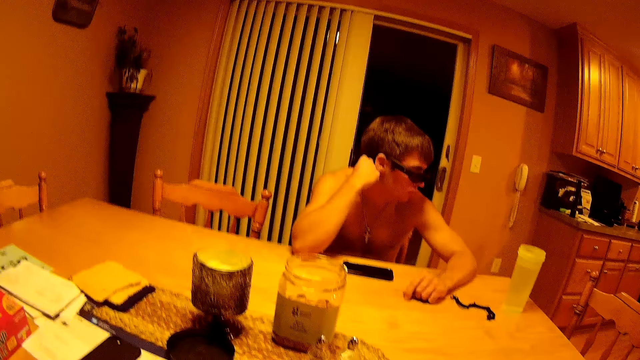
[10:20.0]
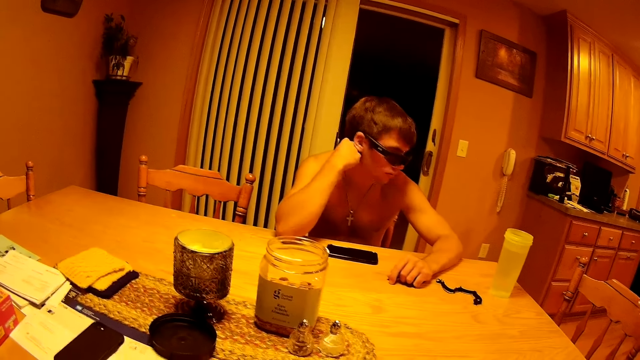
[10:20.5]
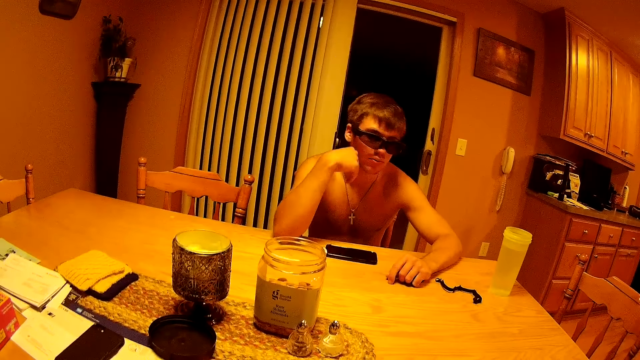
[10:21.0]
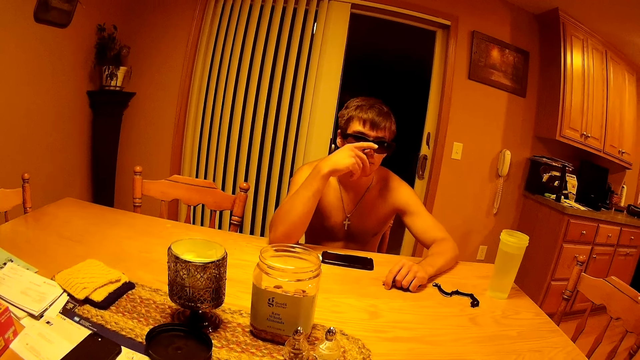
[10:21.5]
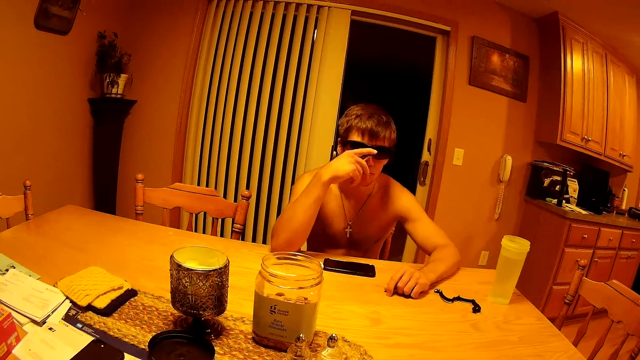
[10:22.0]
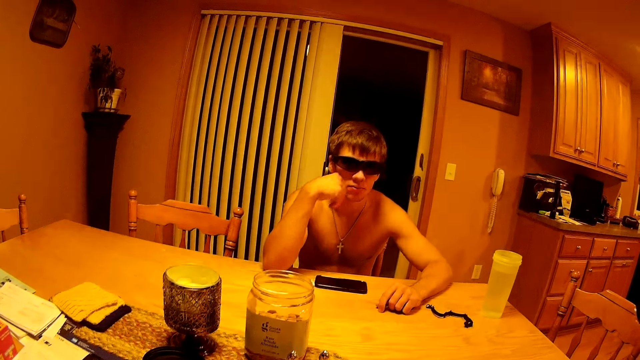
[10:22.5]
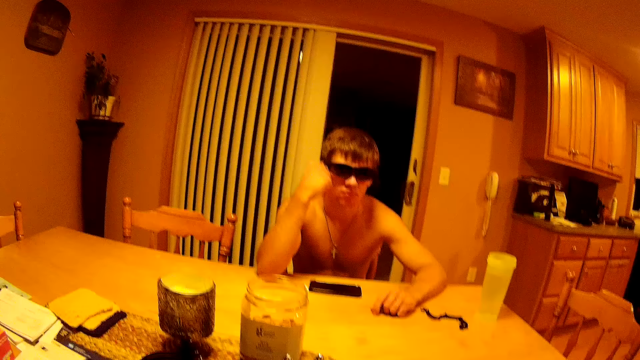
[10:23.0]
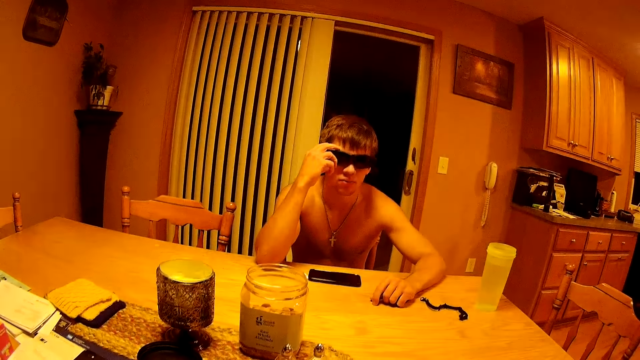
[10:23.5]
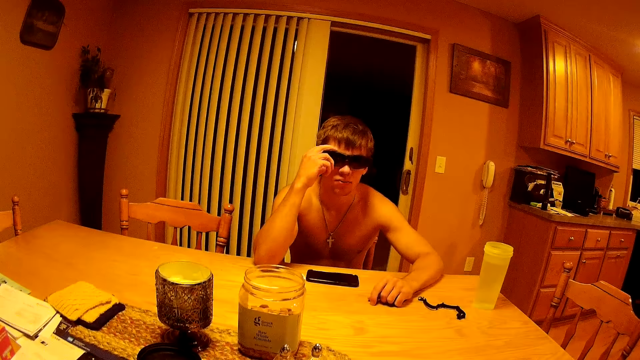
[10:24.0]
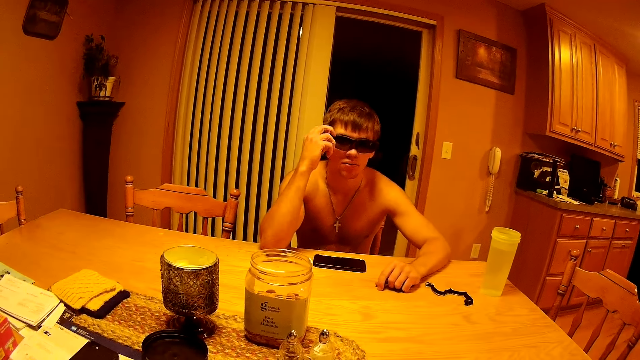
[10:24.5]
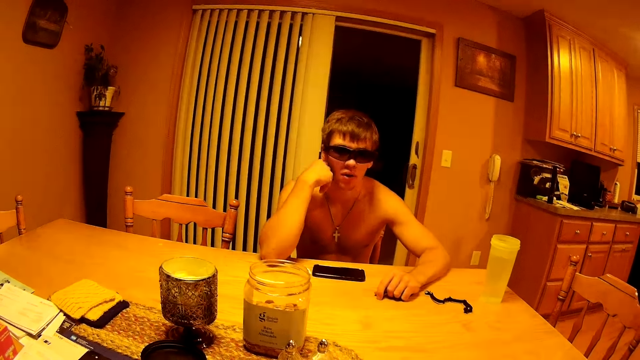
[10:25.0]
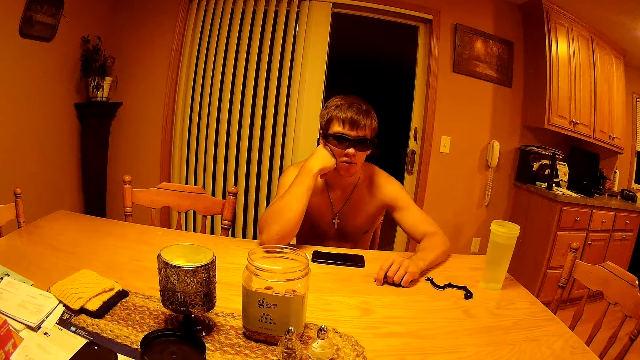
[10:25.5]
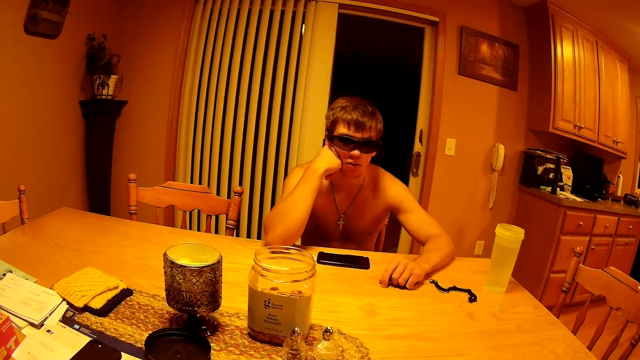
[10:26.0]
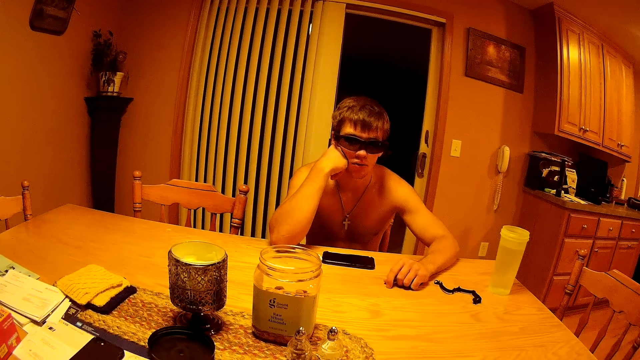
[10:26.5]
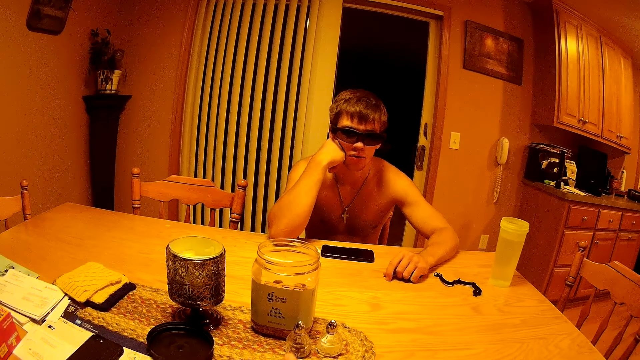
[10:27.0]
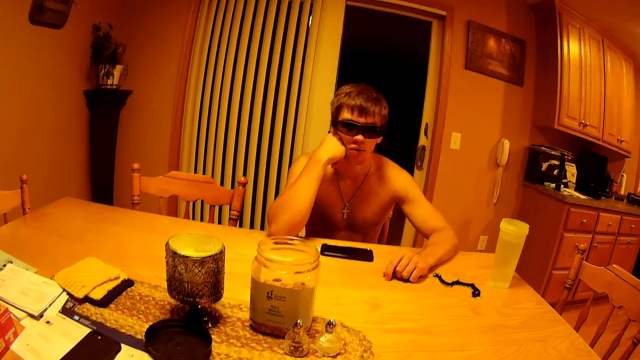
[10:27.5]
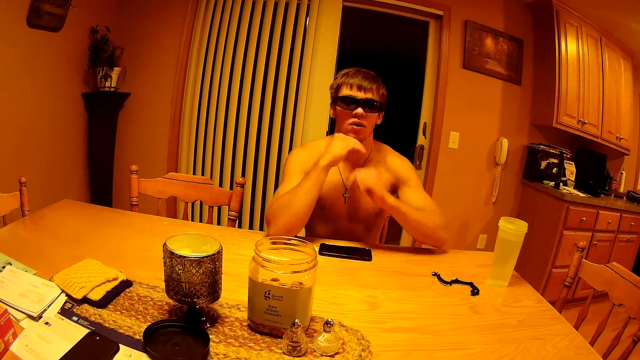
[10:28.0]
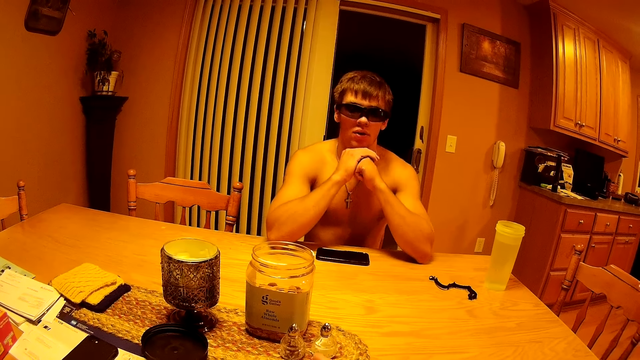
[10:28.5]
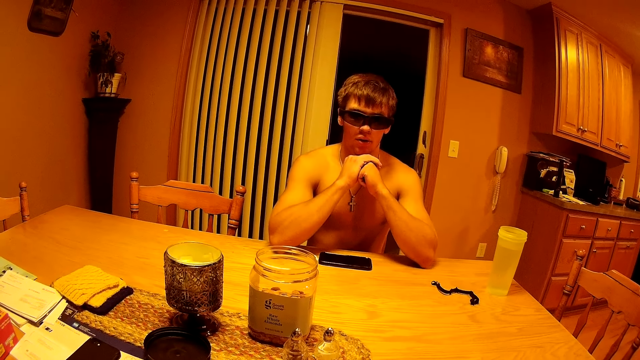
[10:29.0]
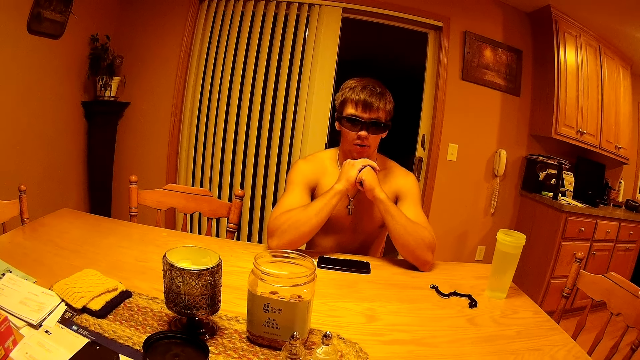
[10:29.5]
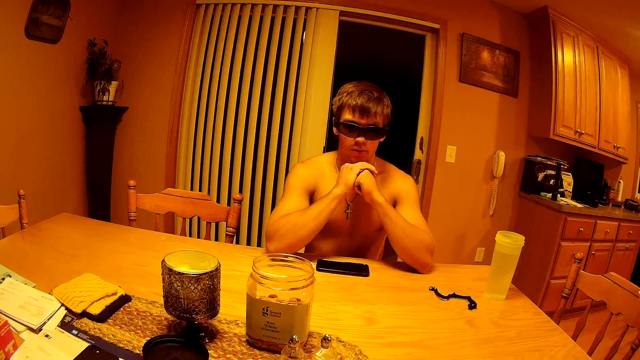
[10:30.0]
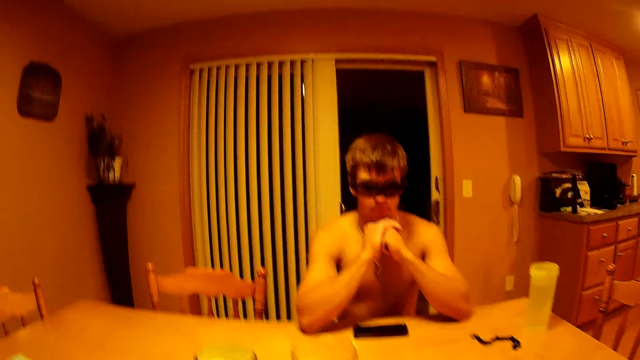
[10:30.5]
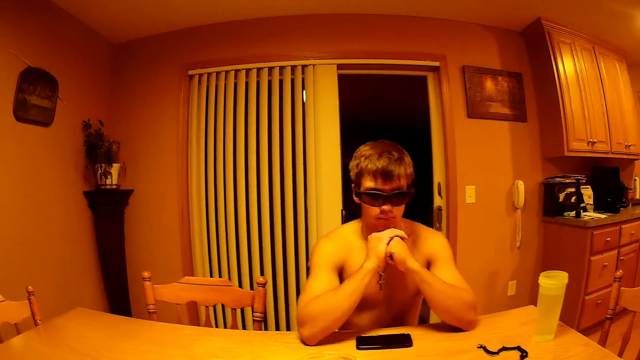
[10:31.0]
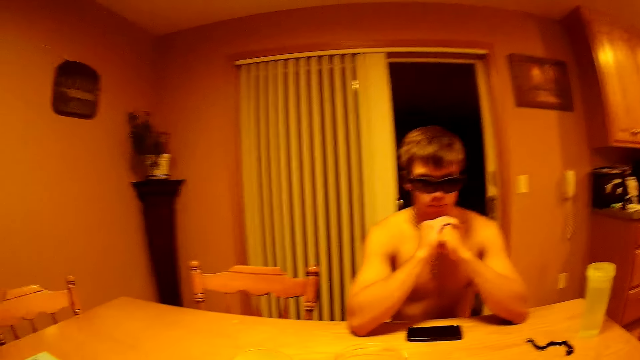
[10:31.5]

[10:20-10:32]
A man adjusts his sunglasses with his finger. The man puts his hand on his chin. The man adjusts his sunglasses with his hand. The man puts his hand on his chin. The man puts his hands together. The man places his chin on both hands.

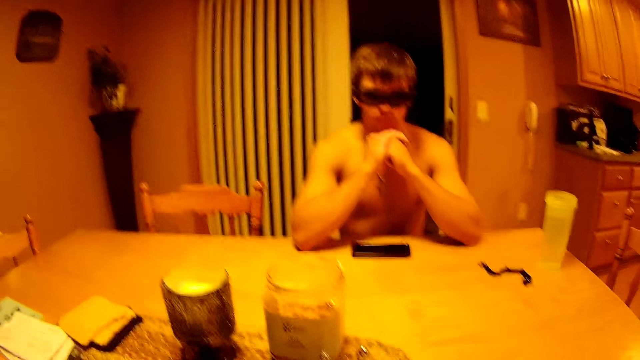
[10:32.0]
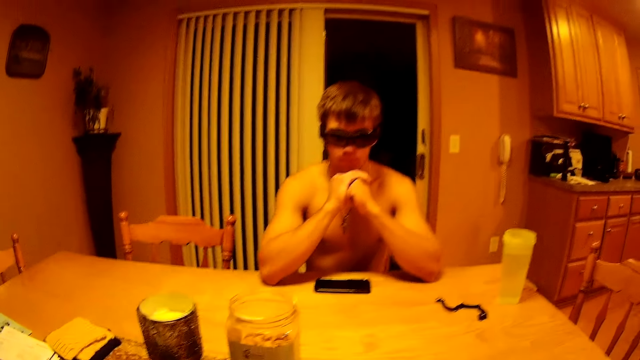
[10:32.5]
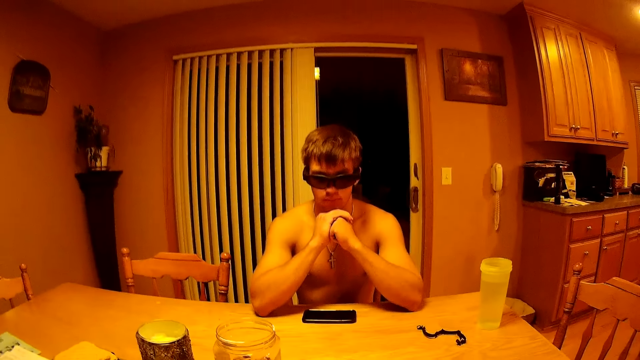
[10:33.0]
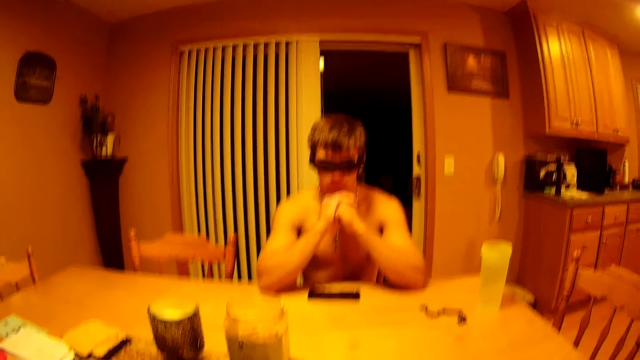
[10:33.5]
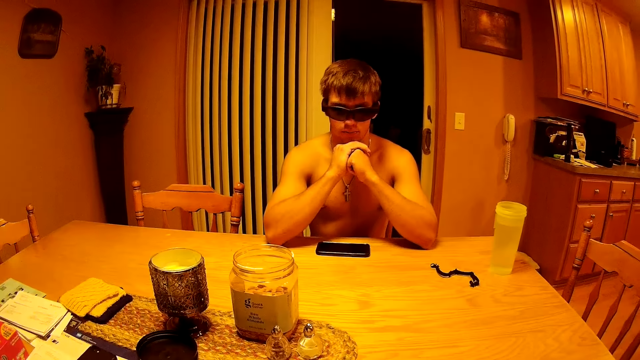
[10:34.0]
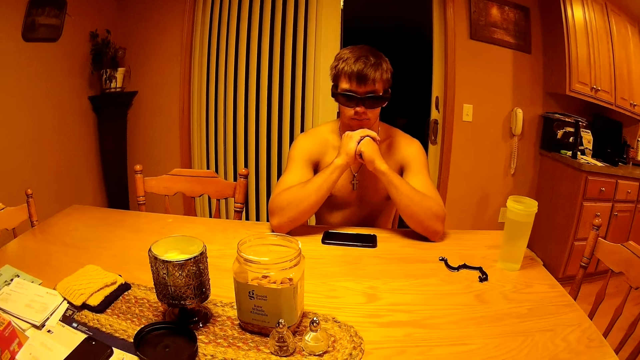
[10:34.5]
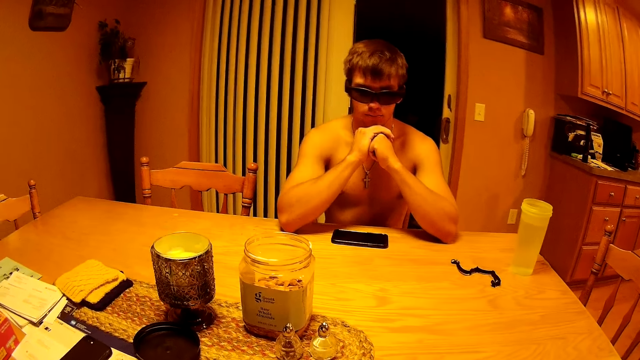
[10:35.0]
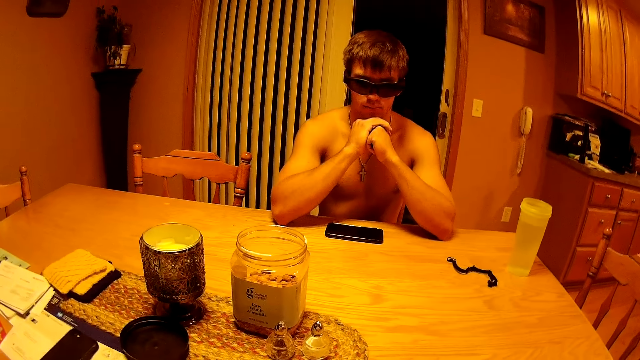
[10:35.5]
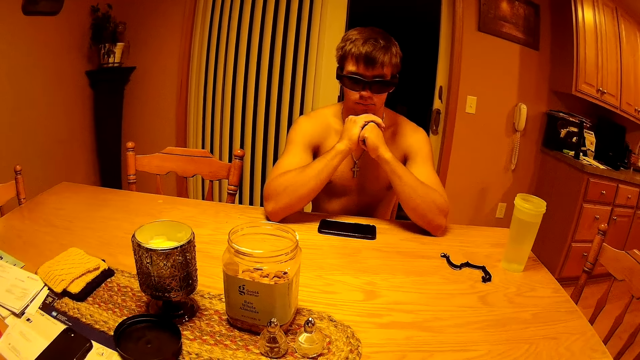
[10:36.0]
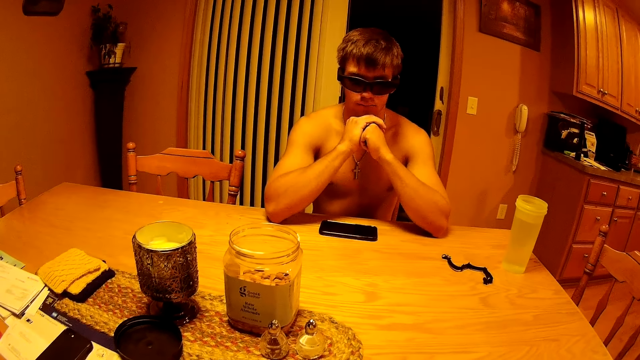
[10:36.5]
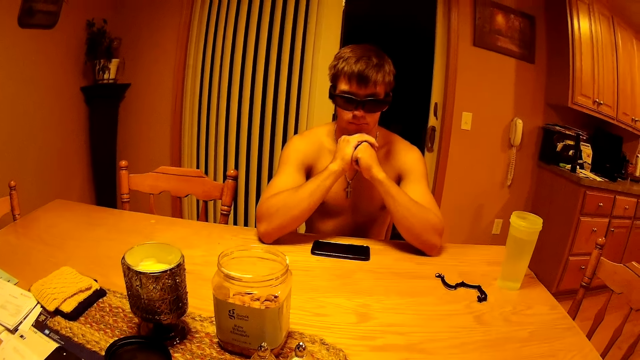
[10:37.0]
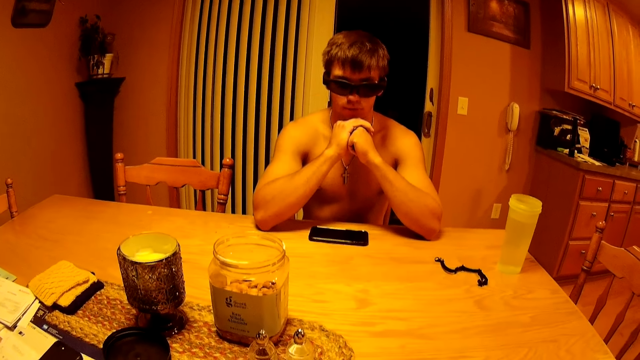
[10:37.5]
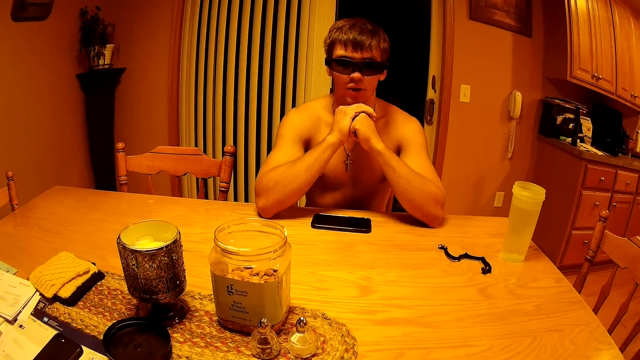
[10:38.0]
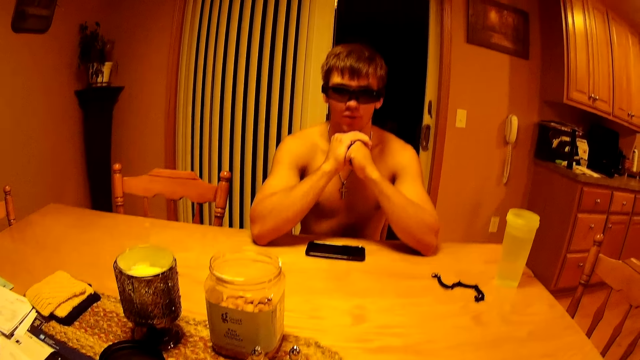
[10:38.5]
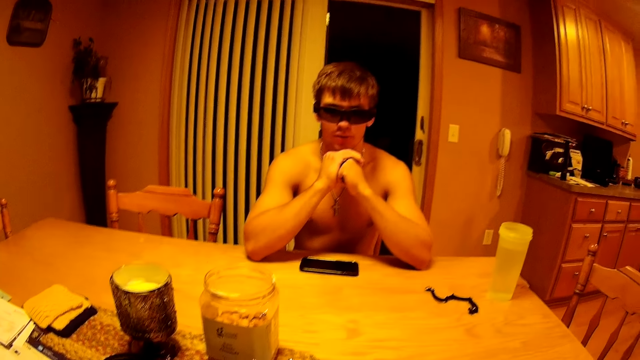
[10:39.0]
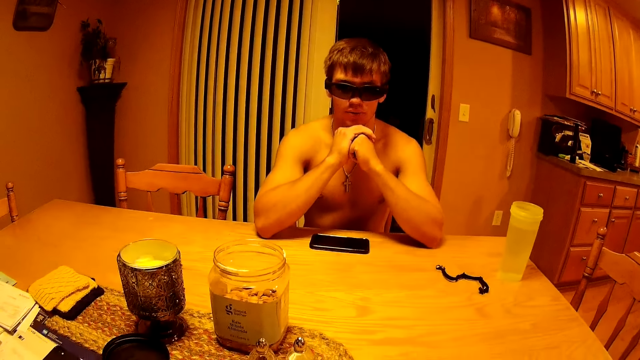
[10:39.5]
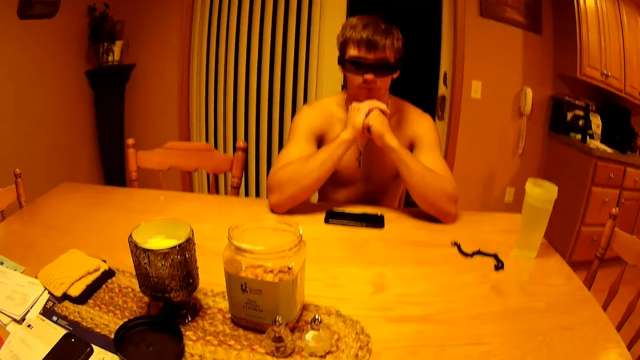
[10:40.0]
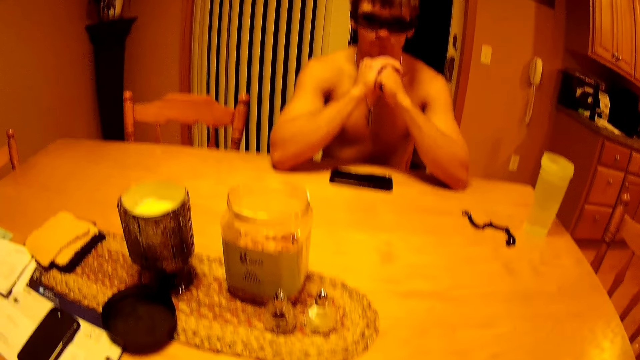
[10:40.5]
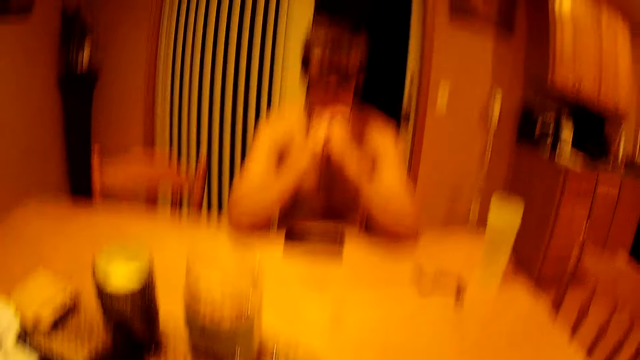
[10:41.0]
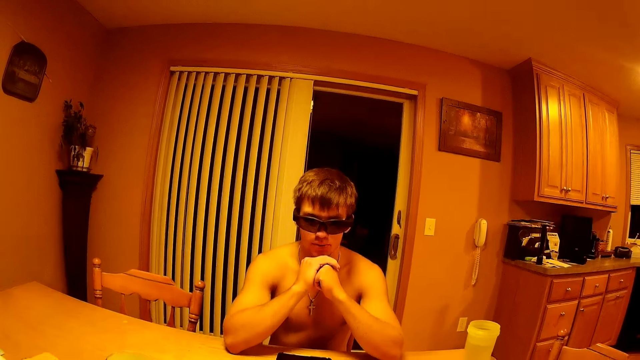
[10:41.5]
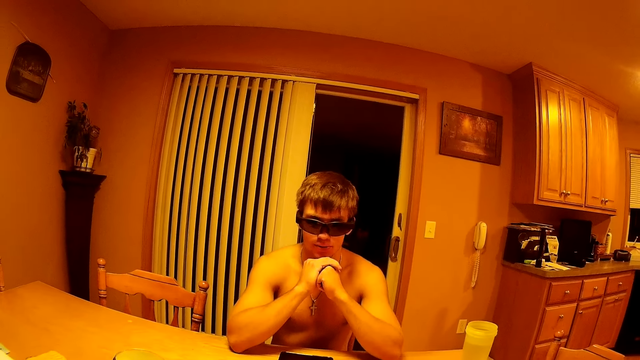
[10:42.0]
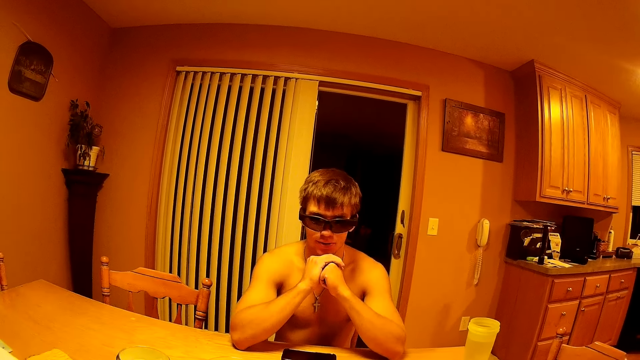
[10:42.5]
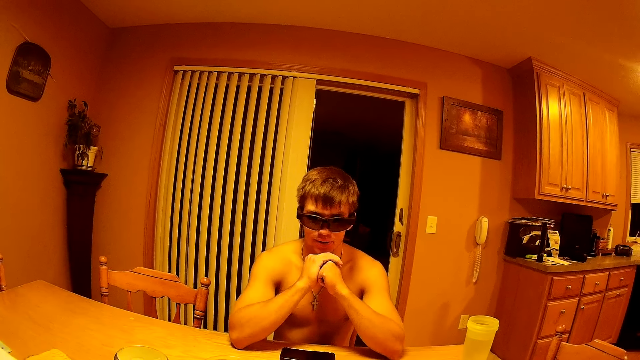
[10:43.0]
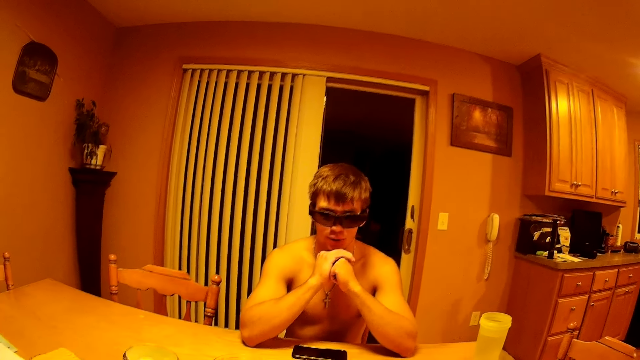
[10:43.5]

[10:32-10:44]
The camera wearer shuffles cards. They hit the cards on the table.
